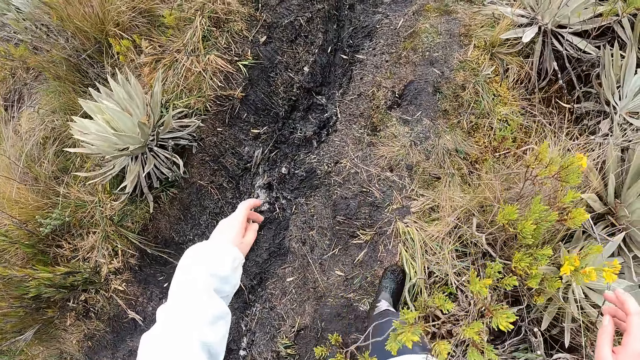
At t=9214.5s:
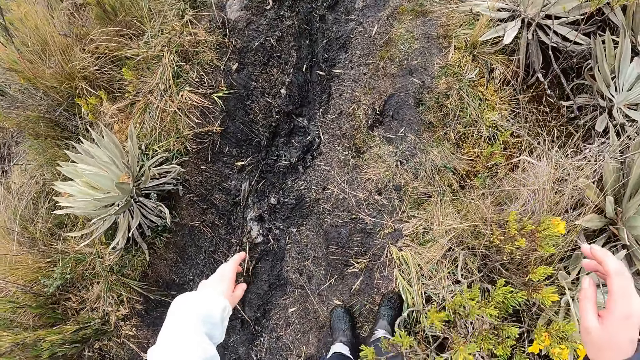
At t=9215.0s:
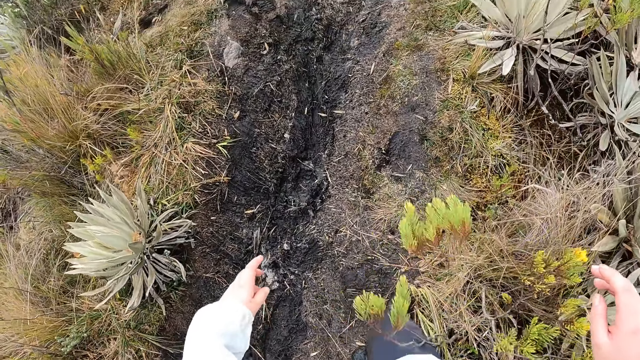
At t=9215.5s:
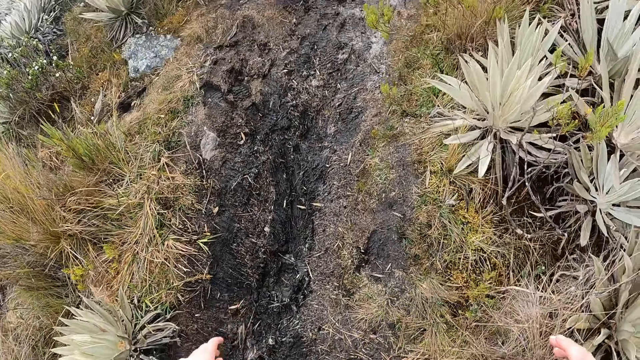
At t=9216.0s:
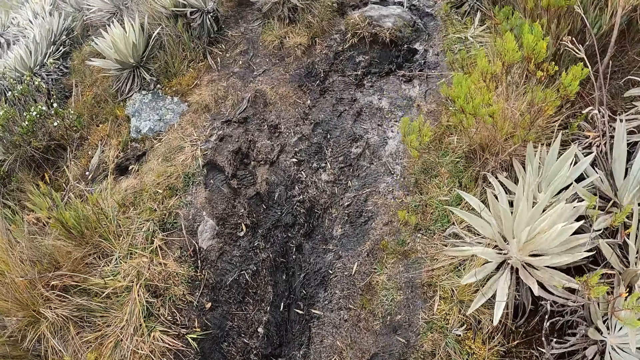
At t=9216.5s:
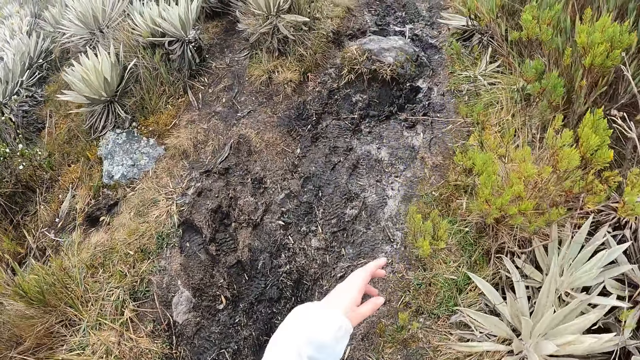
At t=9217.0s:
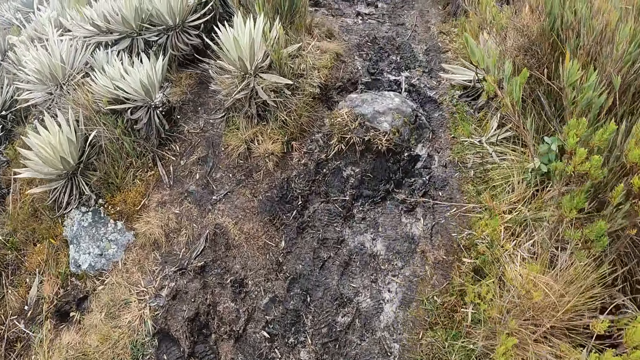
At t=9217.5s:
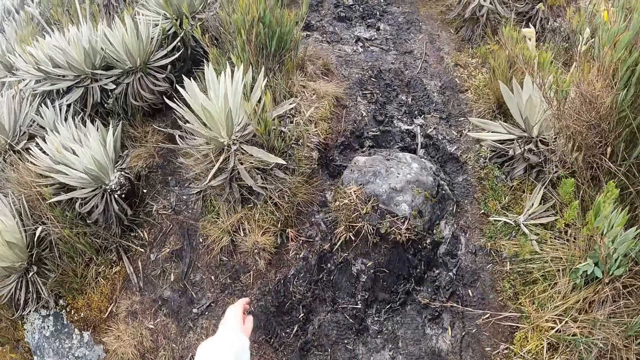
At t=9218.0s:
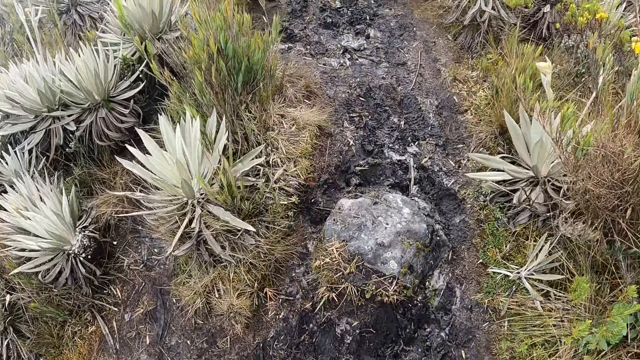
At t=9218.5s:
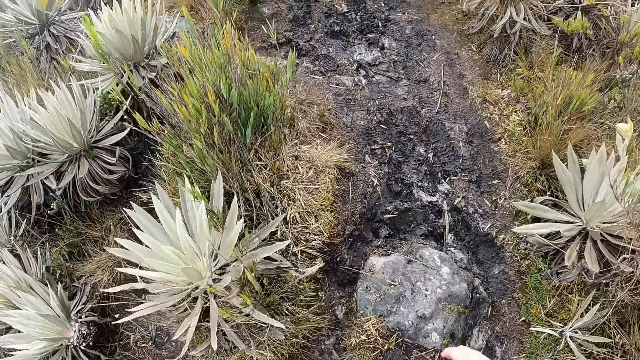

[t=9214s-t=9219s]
The camera wearer walks around.

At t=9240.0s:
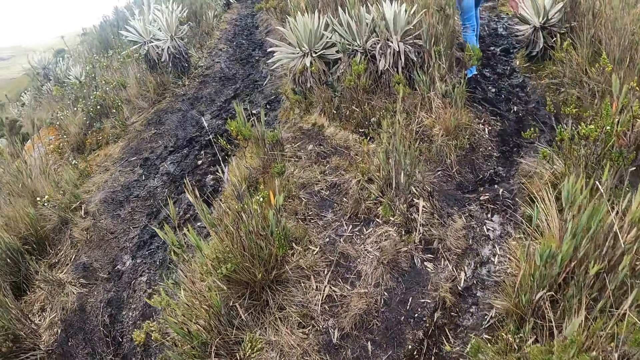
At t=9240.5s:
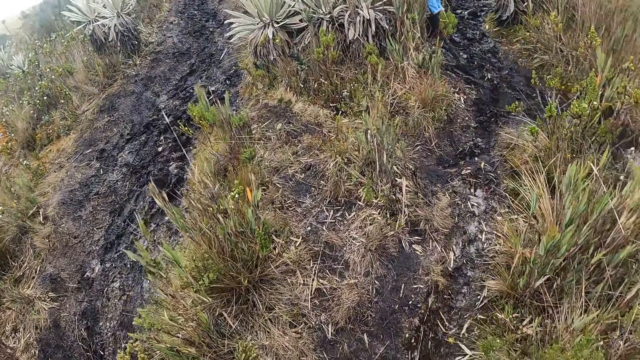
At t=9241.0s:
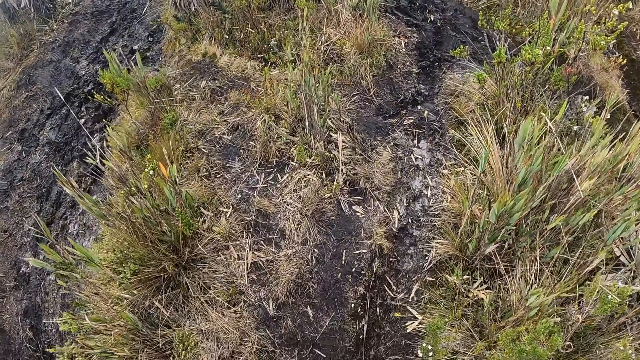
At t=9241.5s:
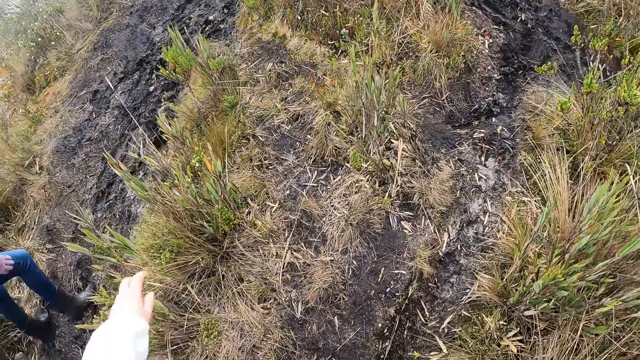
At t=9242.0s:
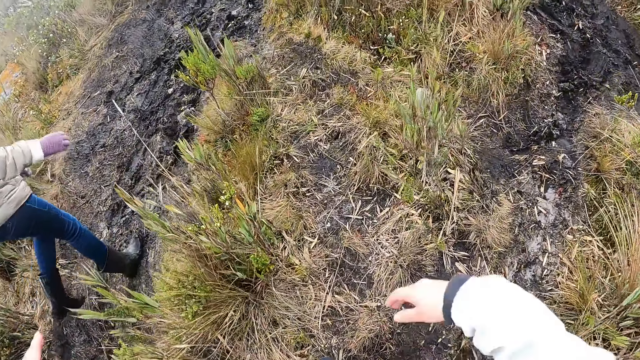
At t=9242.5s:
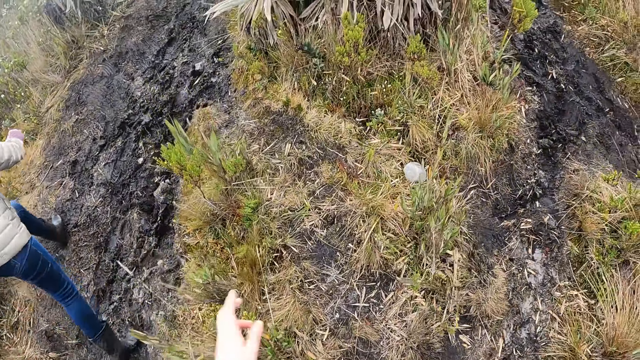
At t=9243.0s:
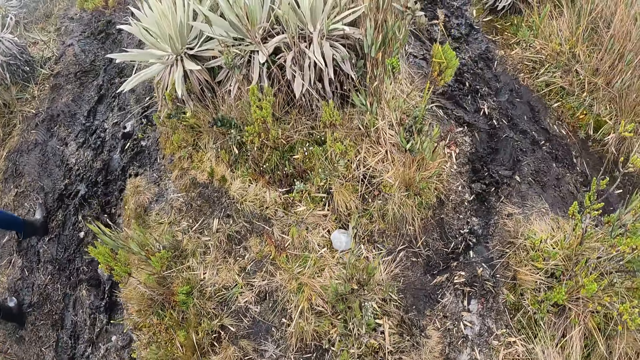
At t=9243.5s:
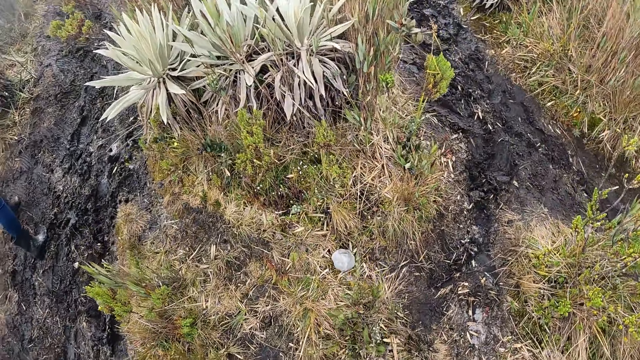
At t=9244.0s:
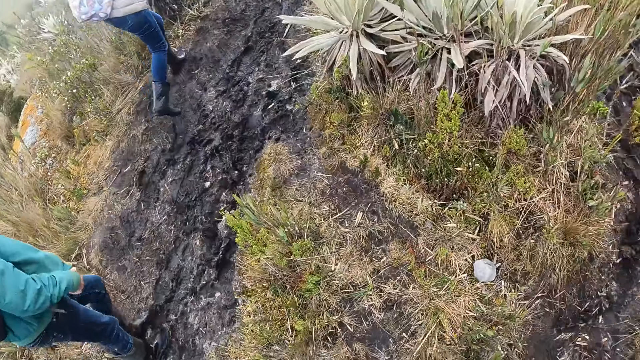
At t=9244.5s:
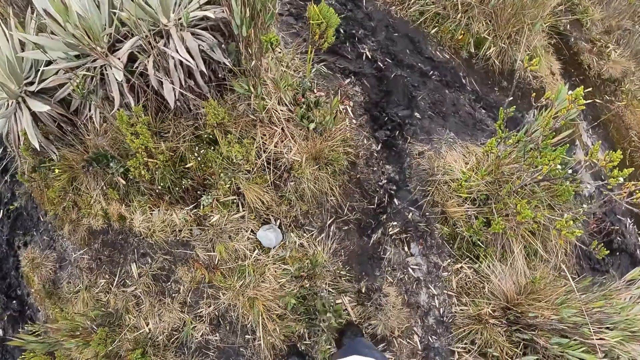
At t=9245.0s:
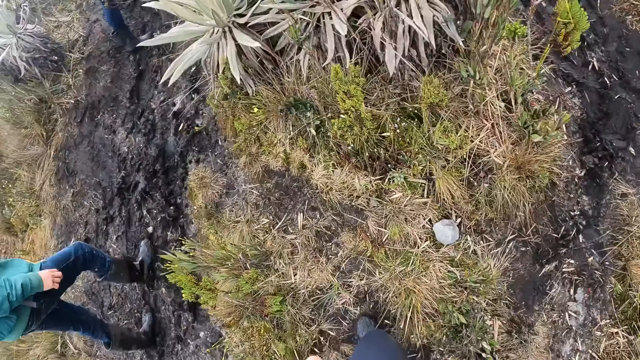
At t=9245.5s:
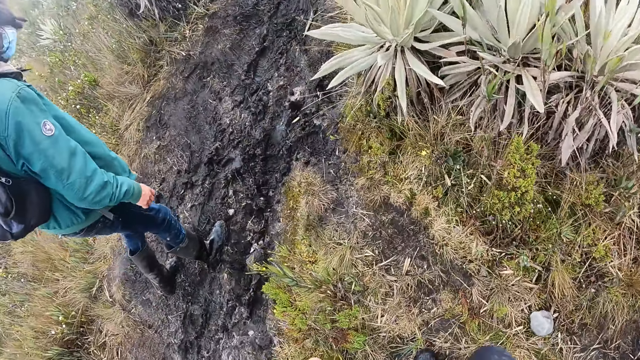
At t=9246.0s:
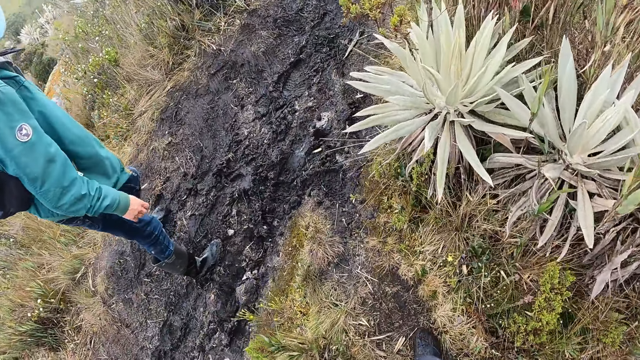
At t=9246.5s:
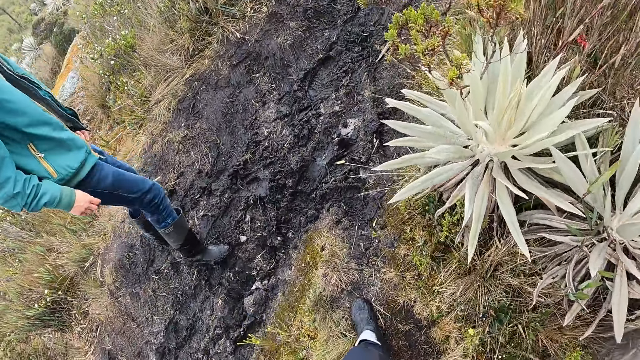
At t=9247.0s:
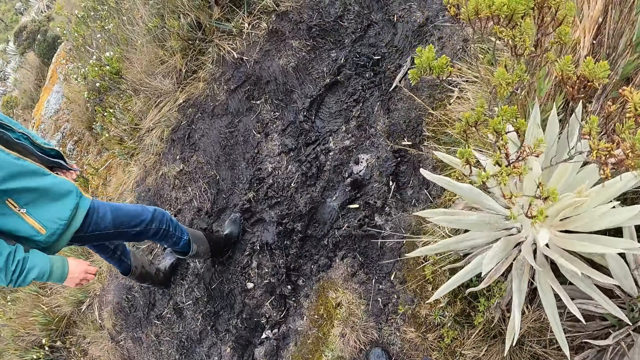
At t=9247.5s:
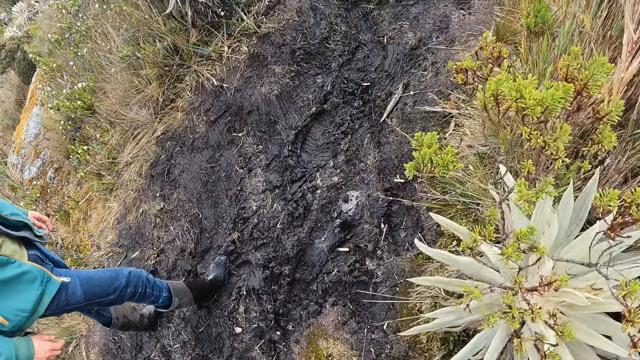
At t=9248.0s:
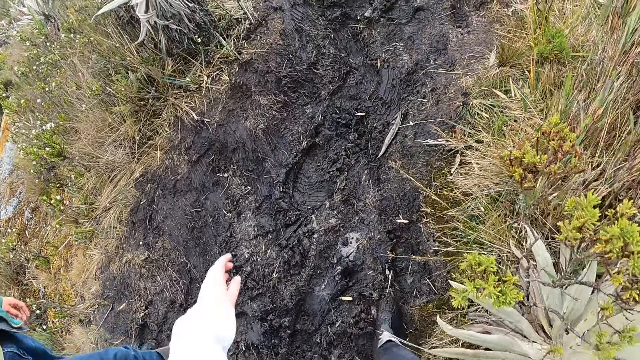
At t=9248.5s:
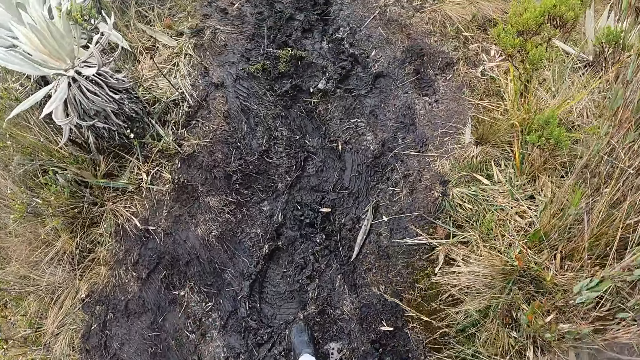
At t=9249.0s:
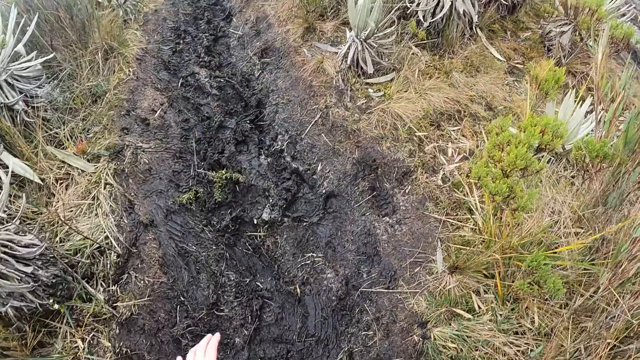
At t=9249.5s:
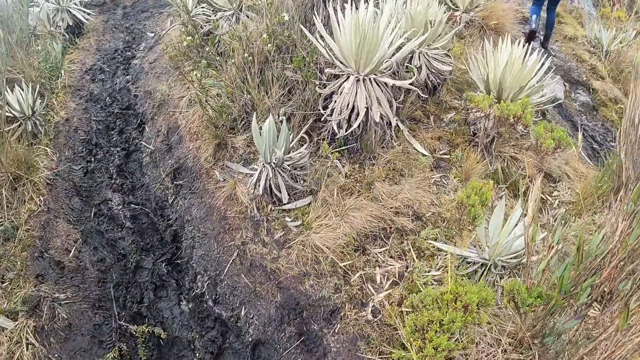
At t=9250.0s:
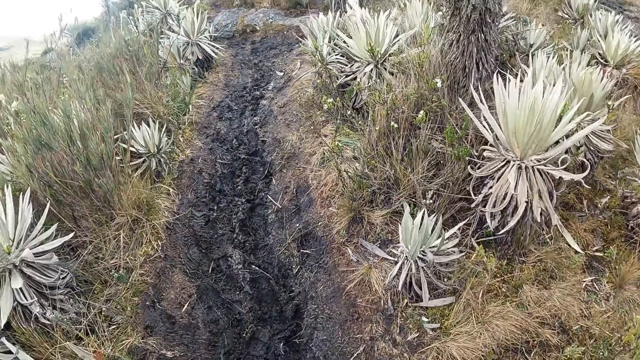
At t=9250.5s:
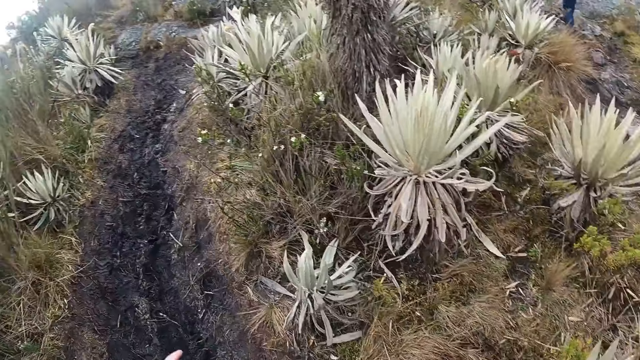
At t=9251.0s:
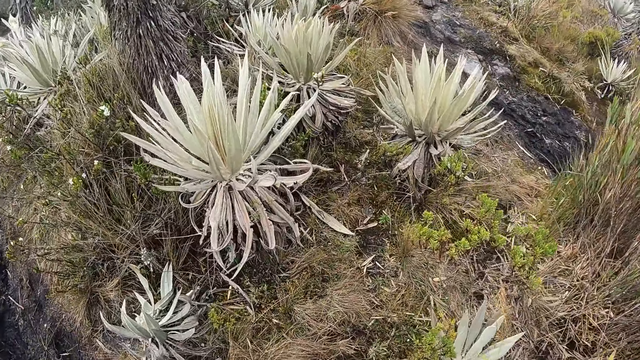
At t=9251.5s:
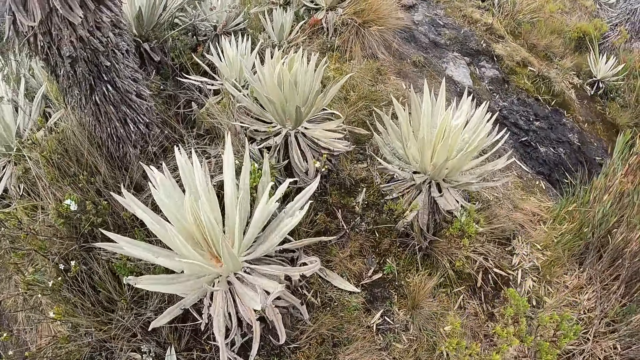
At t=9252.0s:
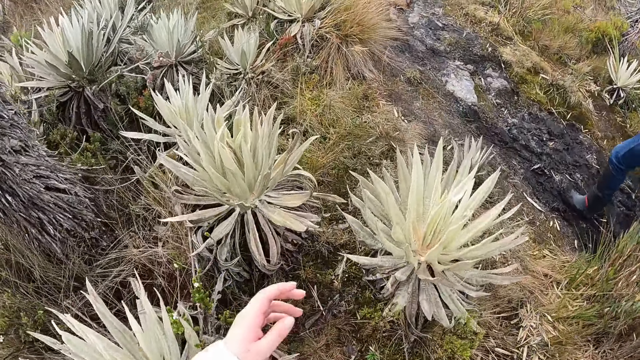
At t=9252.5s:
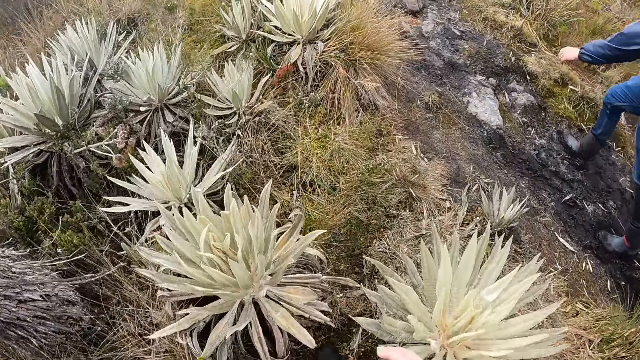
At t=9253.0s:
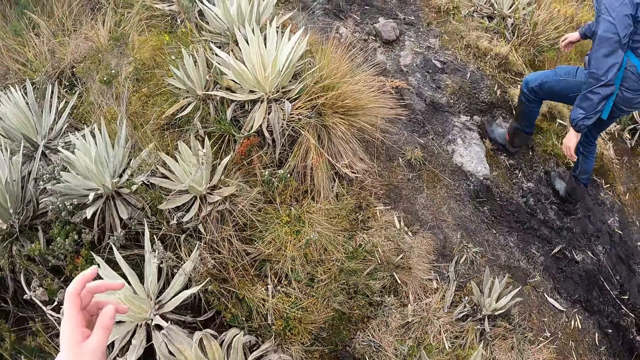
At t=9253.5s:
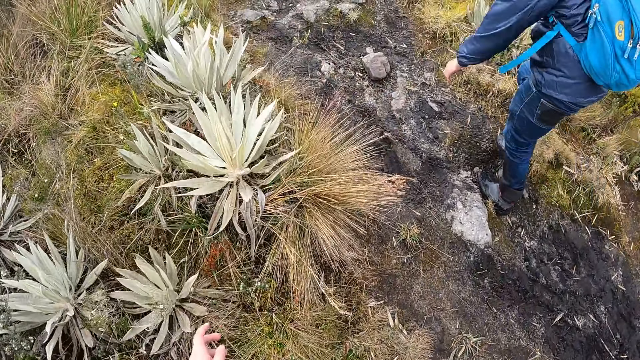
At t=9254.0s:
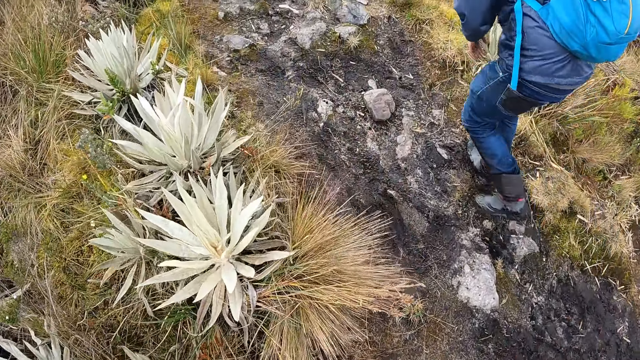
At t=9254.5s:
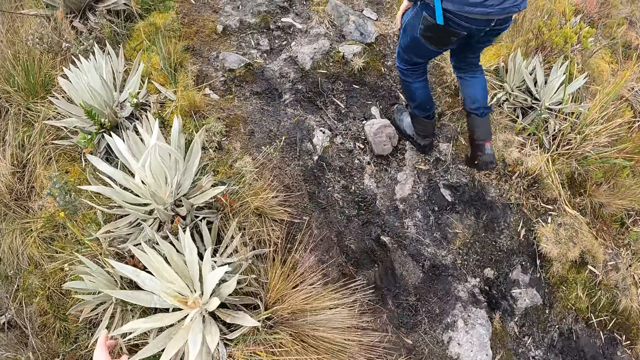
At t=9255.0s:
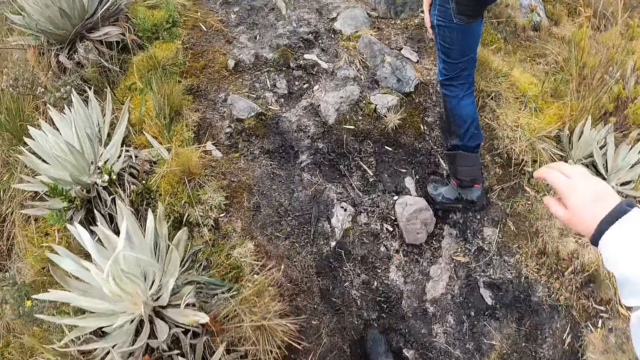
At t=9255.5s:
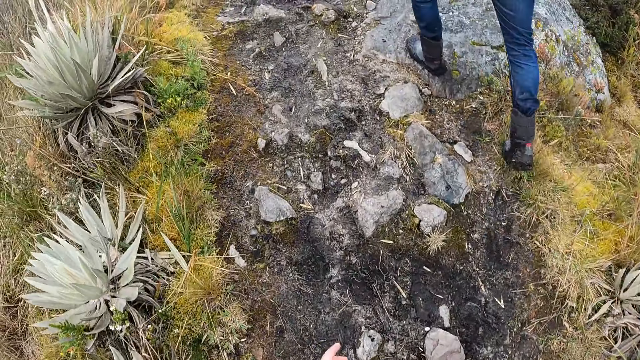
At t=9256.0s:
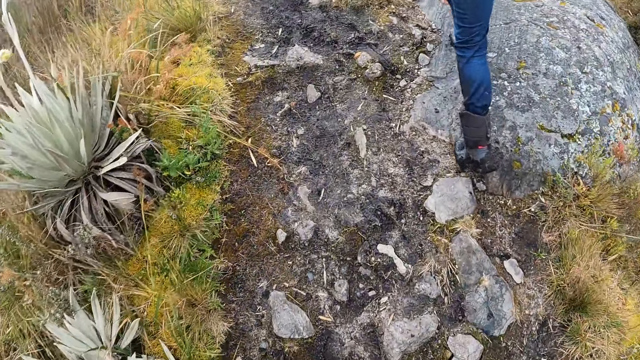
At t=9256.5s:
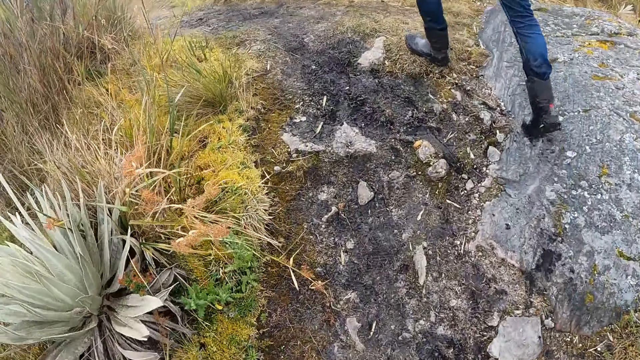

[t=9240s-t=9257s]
A woman walks up the well-trodden path. A man walks up the well-trodden path. The camera wearer looks around. They walk around. They walk past the man. Another man walks up the well-trodden path.
